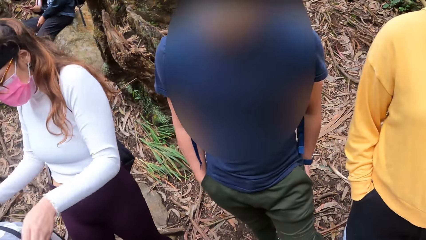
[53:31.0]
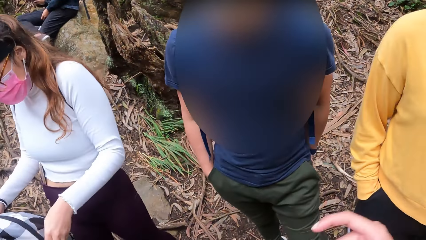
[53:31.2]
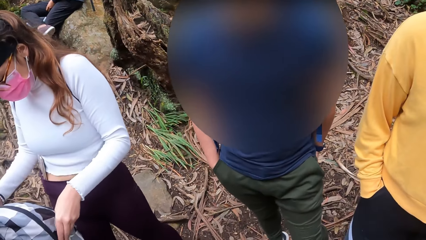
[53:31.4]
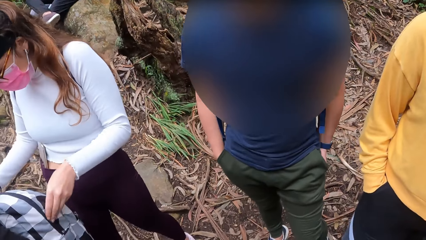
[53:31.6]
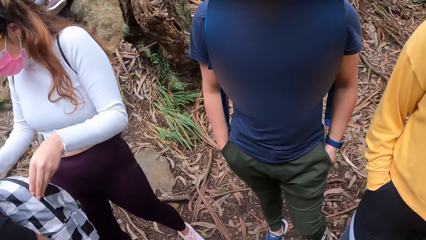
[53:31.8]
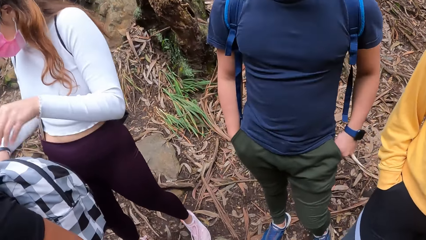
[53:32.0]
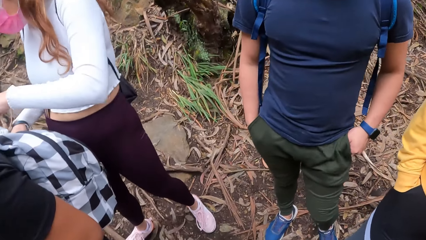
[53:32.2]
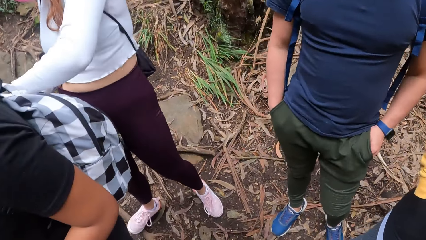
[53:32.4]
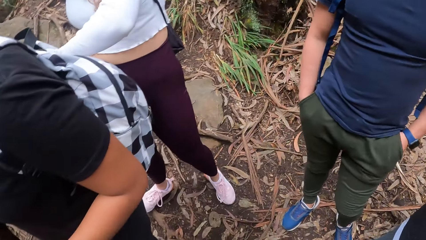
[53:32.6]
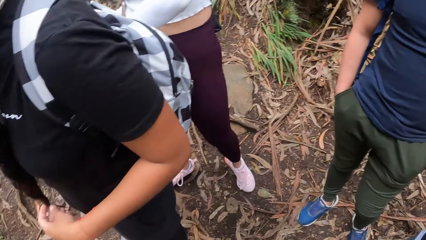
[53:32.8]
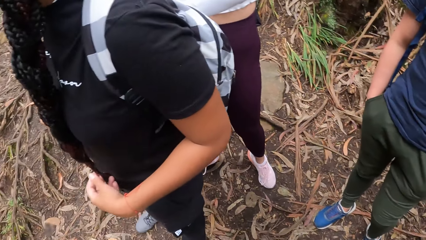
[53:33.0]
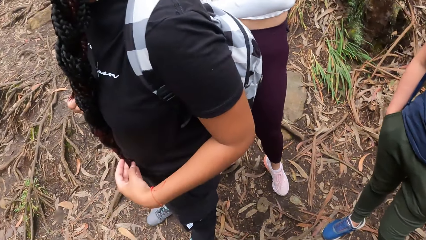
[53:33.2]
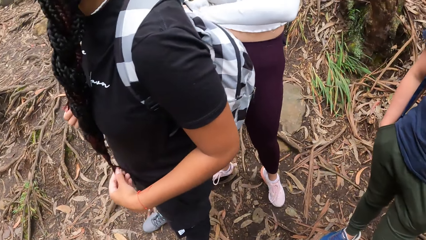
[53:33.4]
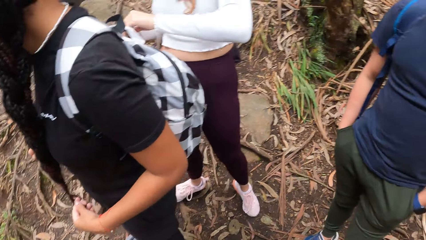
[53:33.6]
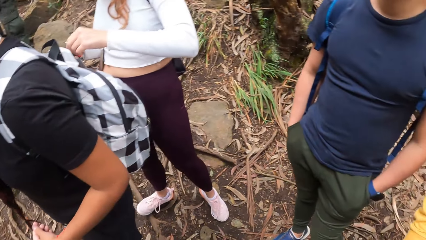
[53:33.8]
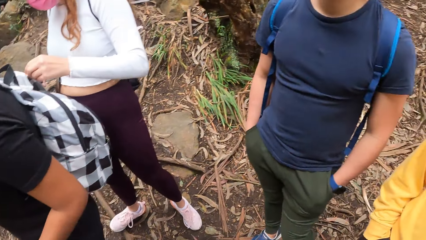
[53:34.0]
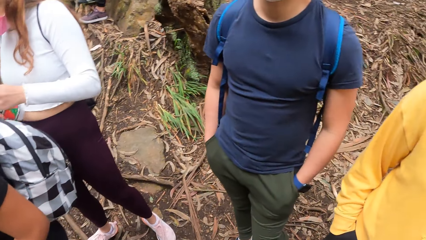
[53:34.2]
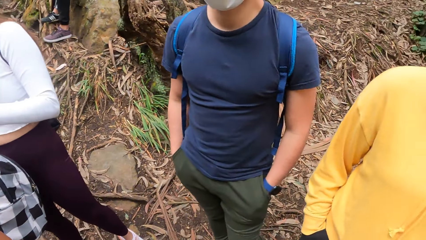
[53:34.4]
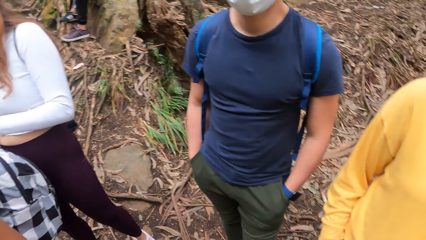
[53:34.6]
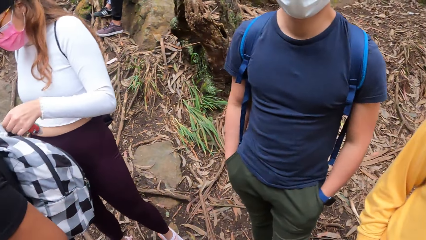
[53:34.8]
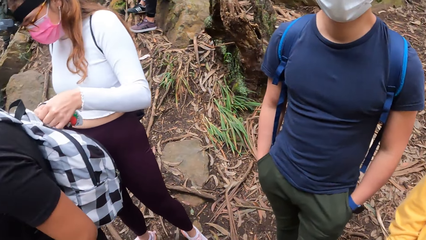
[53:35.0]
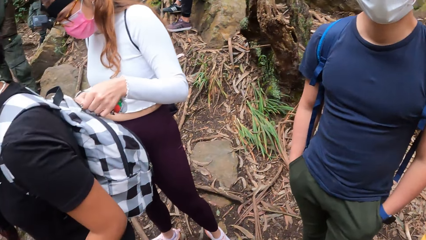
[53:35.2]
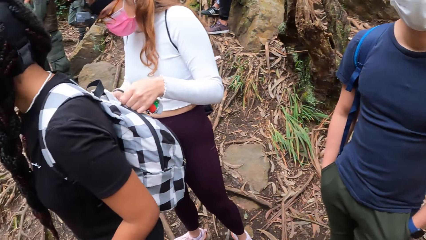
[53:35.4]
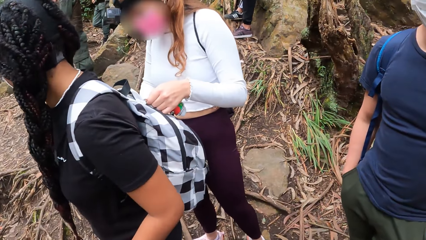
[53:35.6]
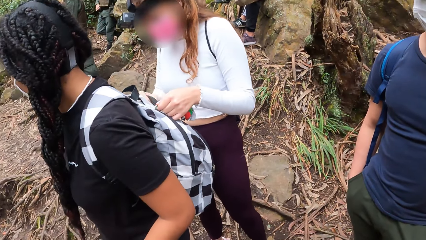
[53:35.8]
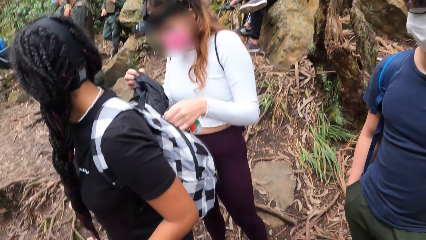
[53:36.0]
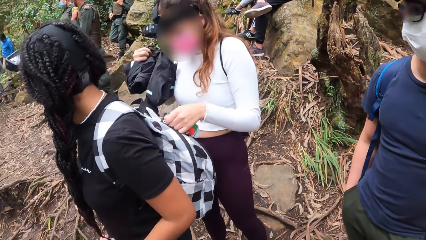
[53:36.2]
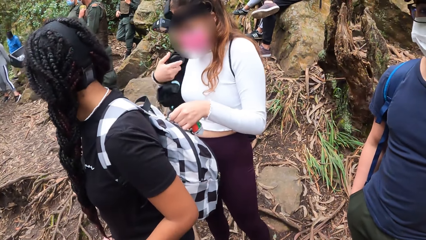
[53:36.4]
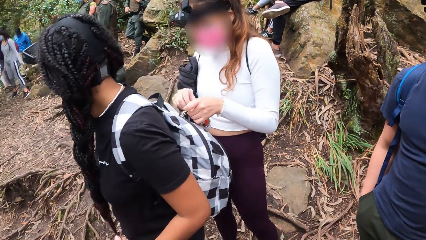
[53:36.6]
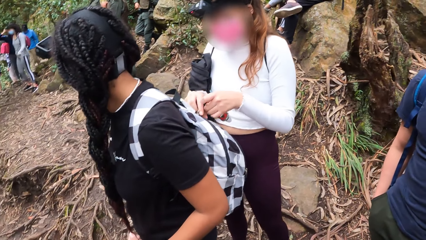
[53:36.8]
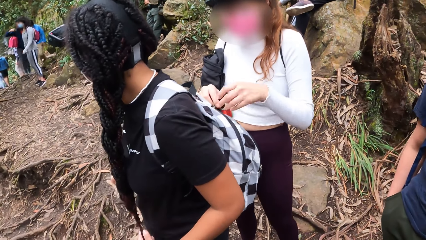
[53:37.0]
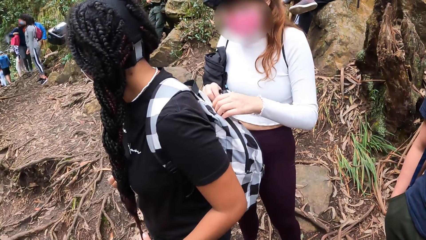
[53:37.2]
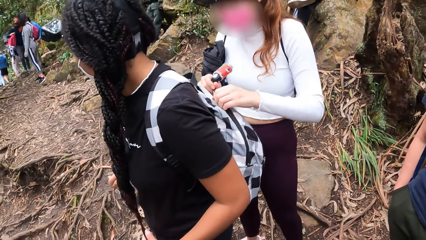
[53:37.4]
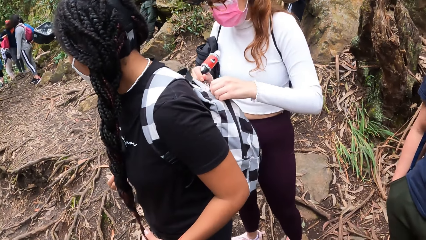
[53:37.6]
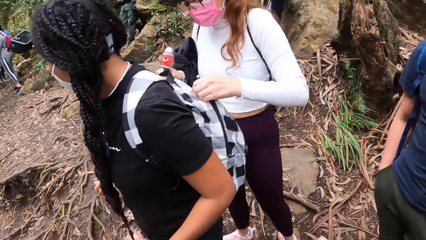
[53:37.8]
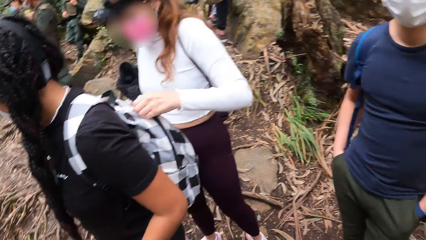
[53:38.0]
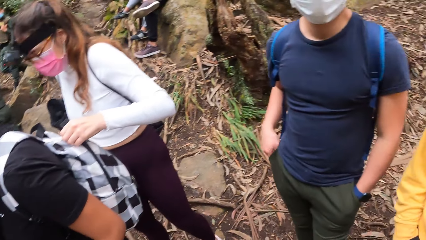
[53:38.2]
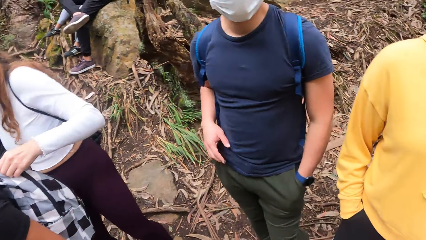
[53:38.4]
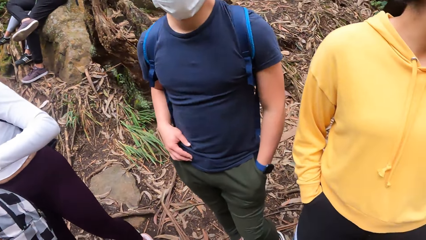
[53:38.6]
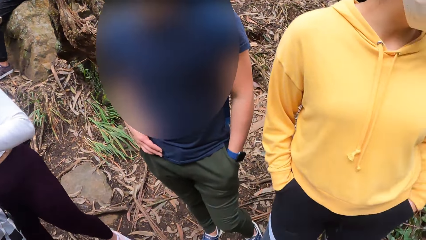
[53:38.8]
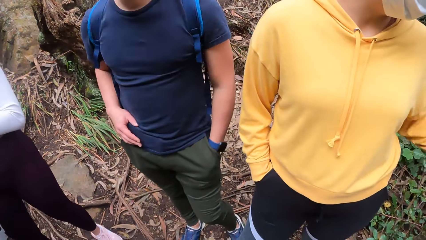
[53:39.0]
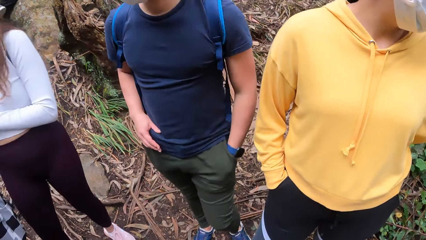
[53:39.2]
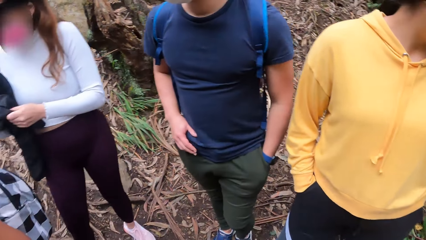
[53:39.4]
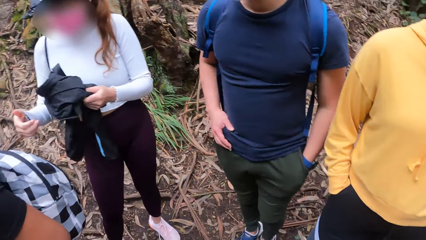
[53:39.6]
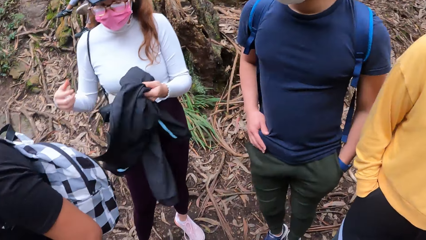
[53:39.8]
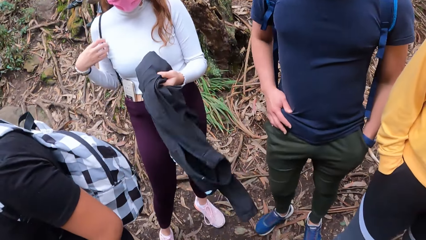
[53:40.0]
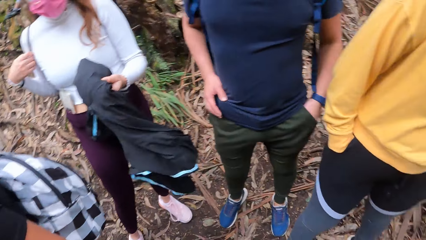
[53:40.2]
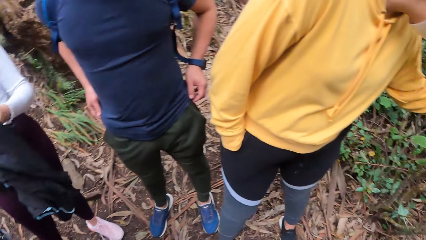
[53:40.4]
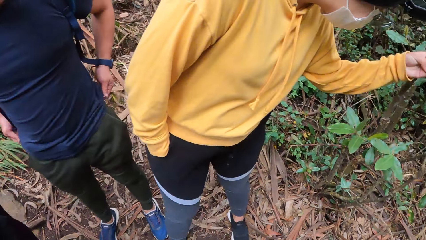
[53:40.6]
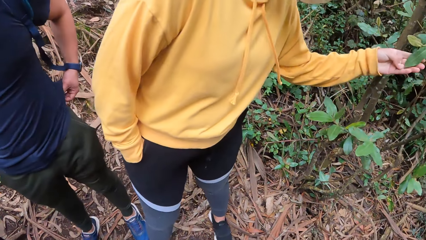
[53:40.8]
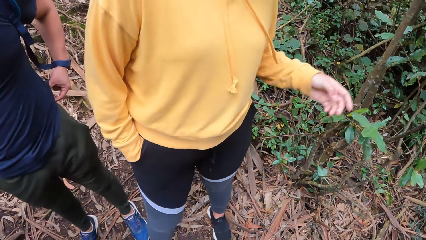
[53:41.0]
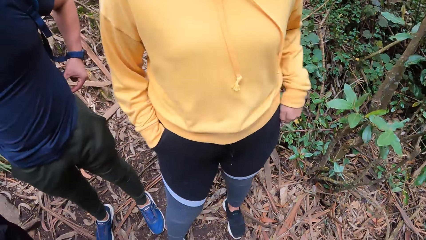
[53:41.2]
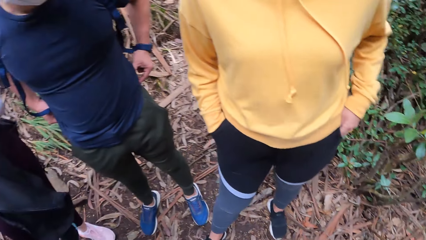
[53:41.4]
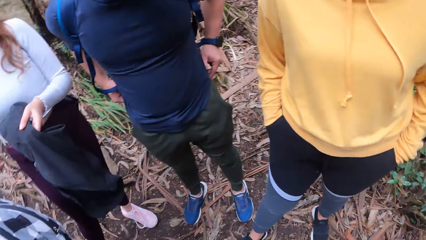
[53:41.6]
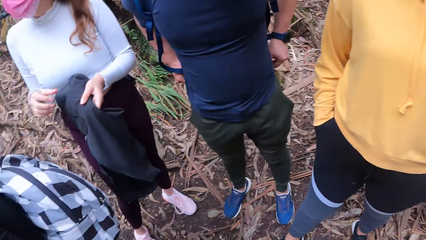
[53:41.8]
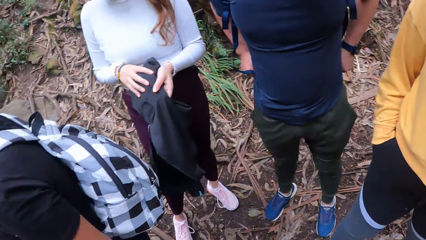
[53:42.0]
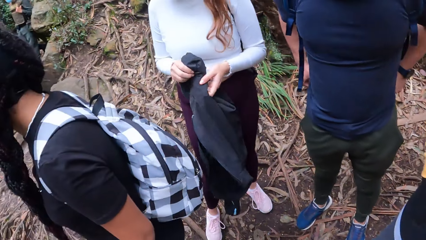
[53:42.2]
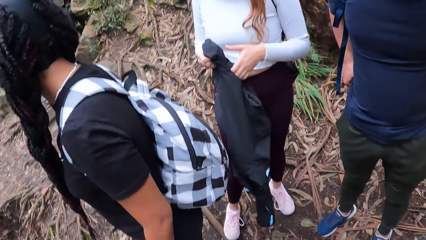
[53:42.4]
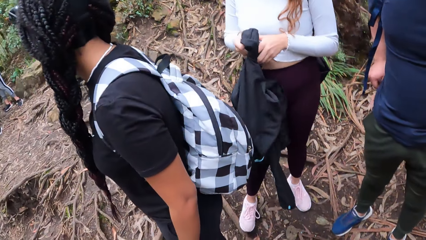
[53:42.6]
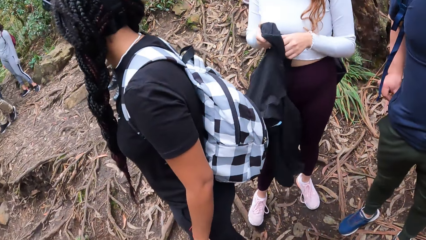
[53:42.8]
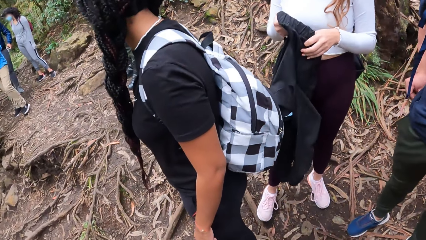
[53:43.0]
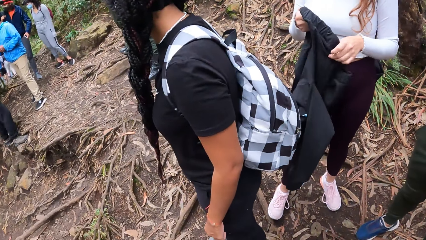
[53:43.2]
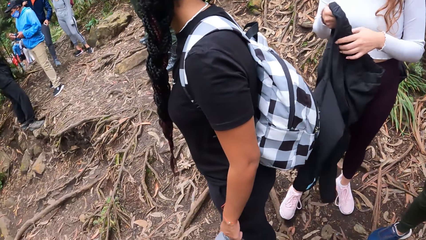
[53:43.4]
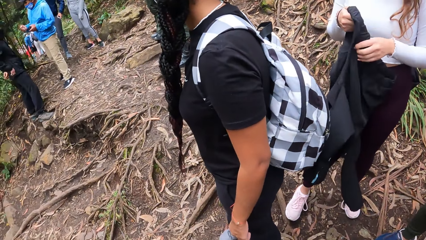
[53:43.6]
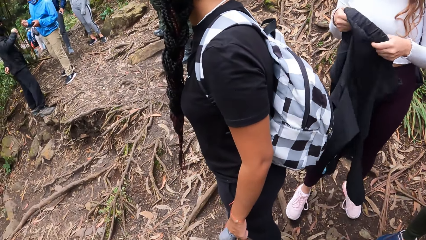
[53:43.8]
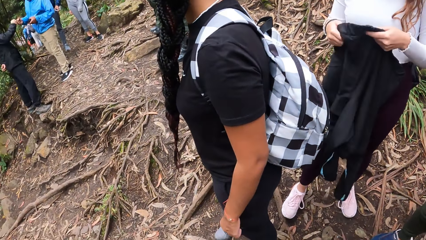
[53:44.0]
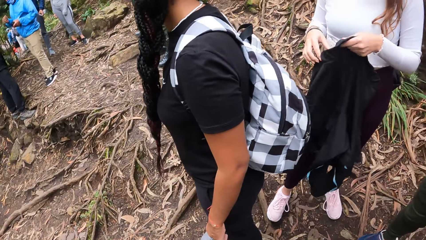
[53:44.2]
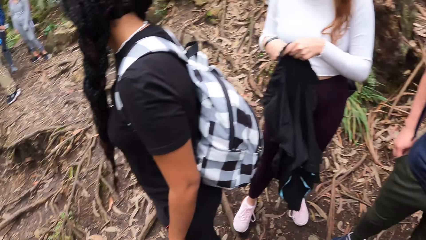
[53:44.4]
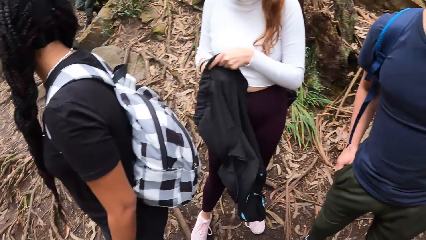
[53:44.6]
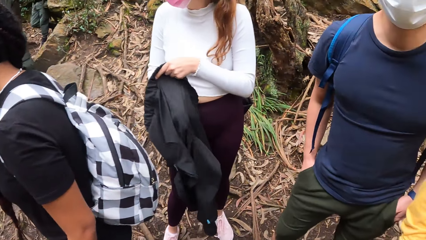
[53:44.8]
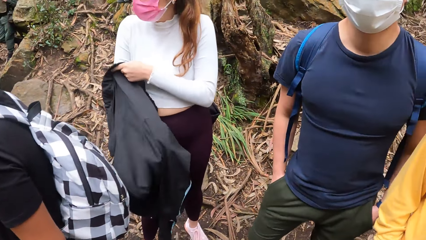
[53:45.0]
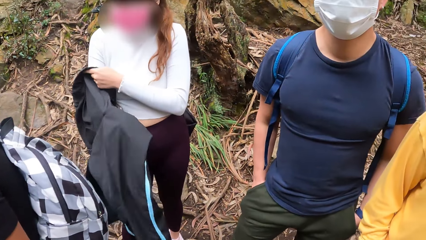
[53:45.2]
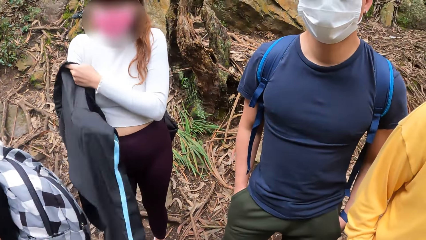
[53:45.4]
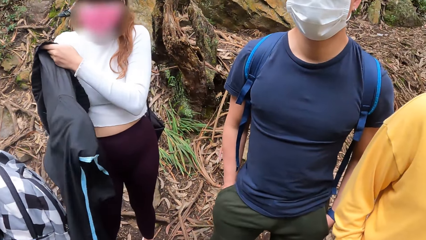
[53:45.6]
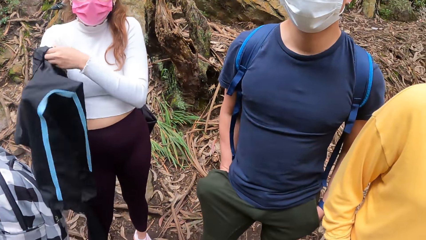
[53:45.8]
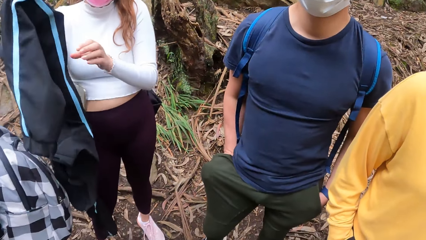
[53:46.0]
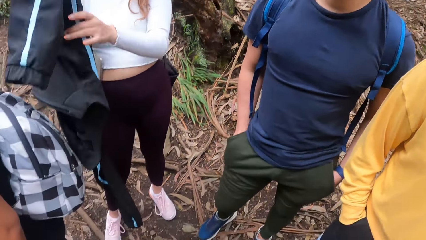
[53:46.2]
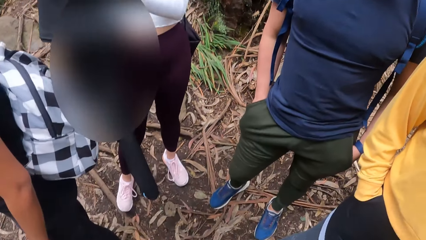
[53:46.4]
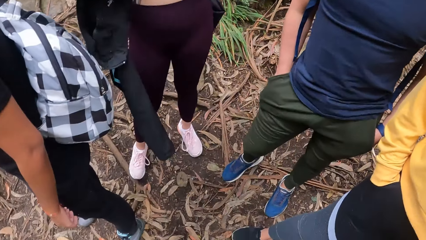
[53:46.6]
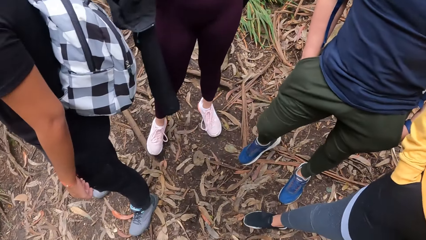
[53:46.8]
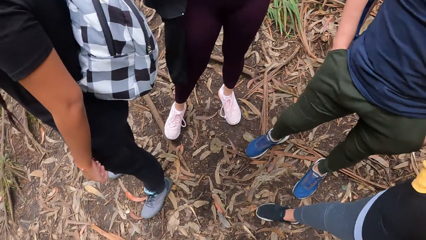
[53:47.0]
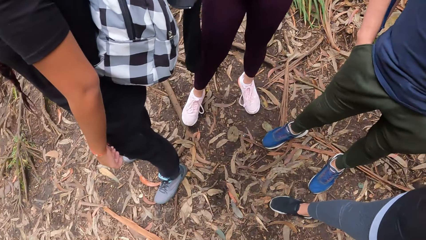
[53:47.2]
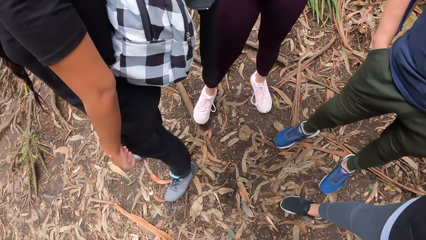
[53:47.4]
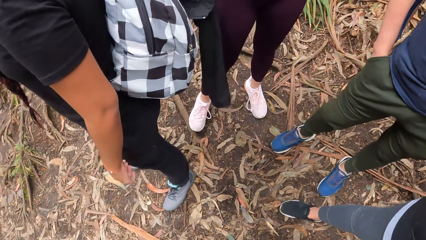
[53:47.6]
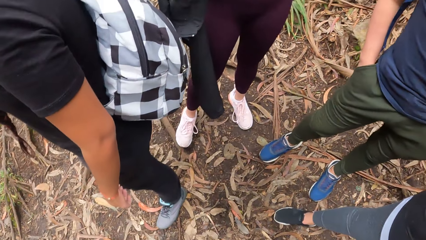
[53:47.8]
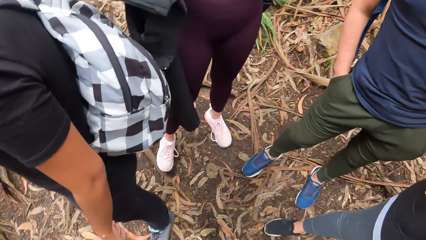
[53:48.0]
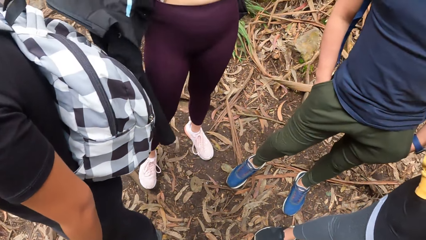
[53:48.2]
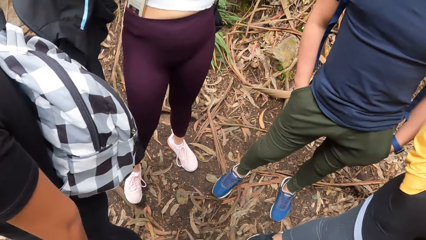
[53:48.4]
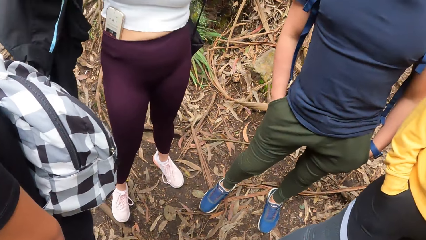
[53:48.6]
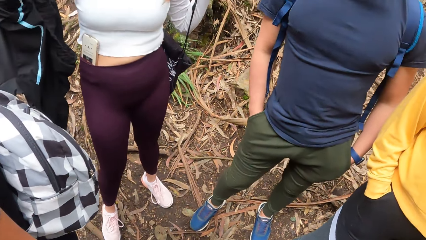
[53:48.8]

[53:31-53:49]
A woman opens a bag on the back of another woman with her hands. The first woman takes out a sweatshirt from the bag with her right hand. She closes the bag with her hands. A person walks around. Another person holds the leaves and puts hands in the pocket. The first woman stretches the sweater. The first person pockets fingers. The first woman wears the sweater. The camera wearer stares around. The first woman removes a bag from her back with her left hand.
